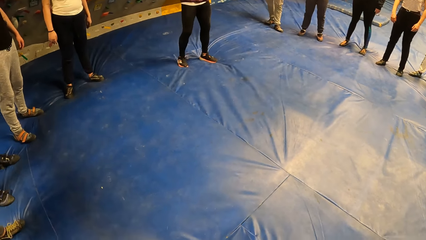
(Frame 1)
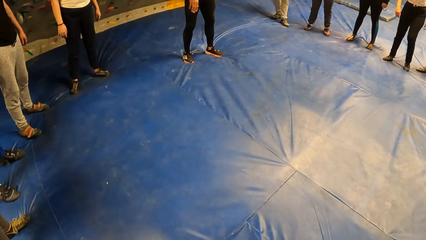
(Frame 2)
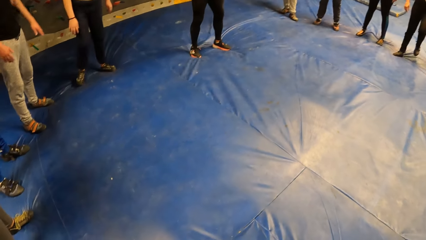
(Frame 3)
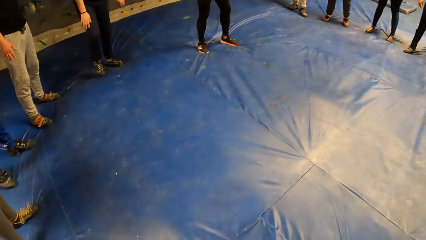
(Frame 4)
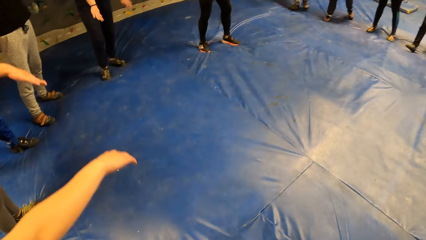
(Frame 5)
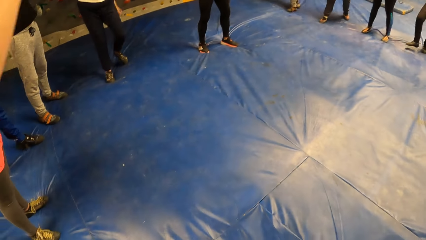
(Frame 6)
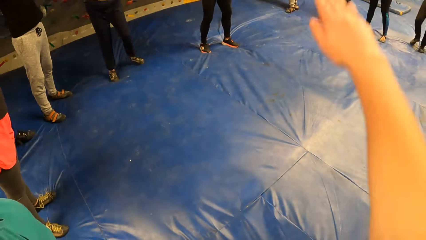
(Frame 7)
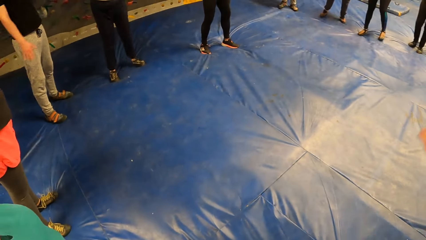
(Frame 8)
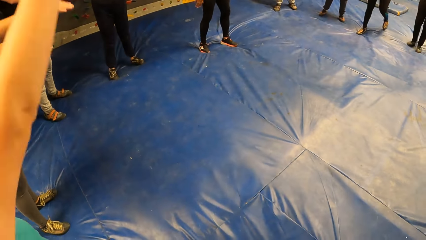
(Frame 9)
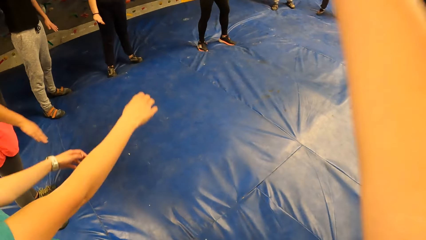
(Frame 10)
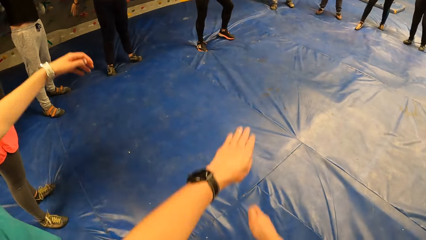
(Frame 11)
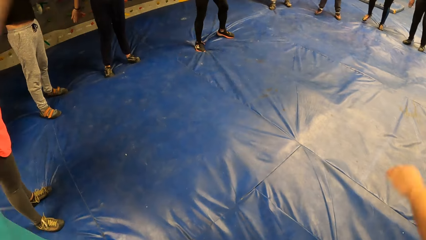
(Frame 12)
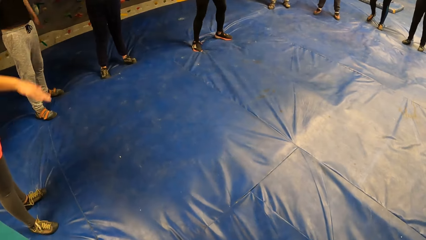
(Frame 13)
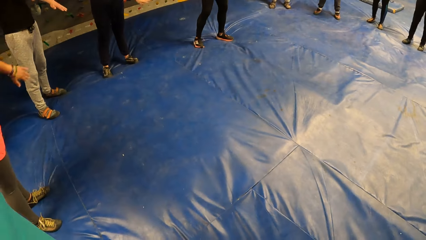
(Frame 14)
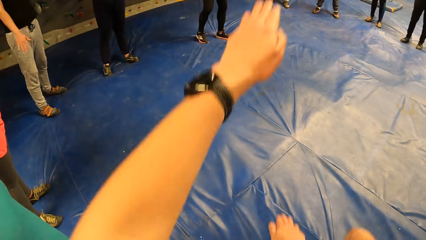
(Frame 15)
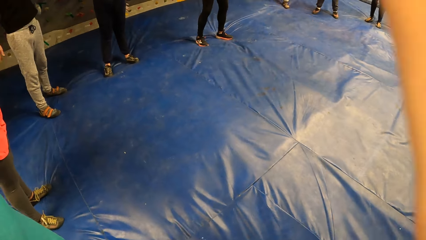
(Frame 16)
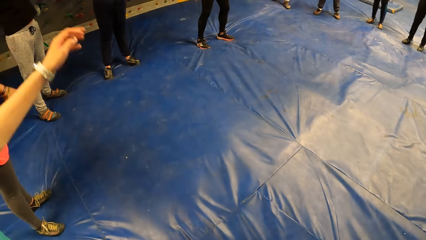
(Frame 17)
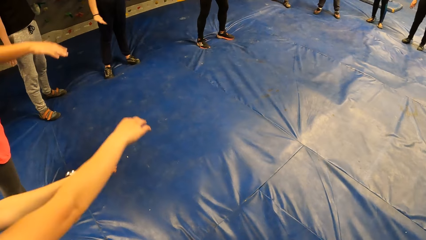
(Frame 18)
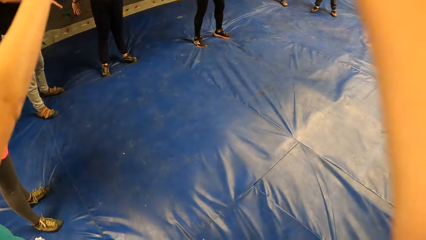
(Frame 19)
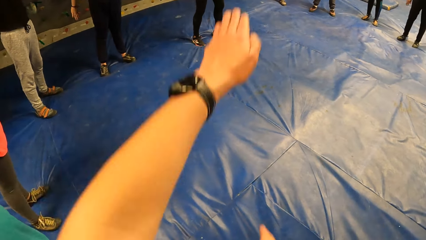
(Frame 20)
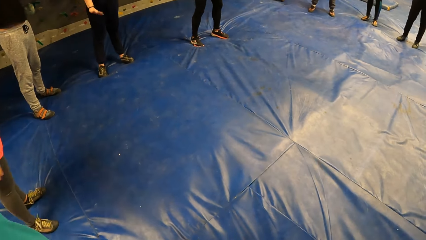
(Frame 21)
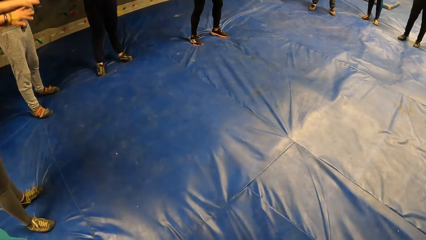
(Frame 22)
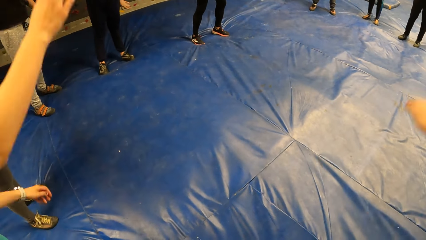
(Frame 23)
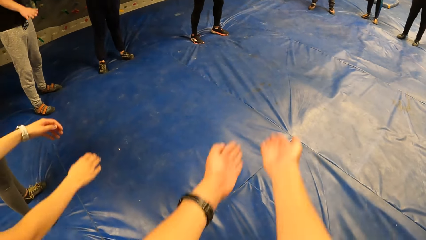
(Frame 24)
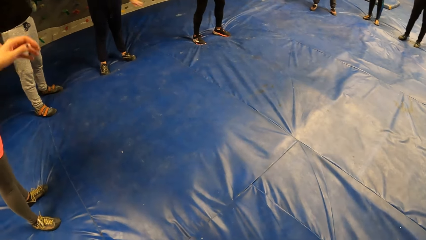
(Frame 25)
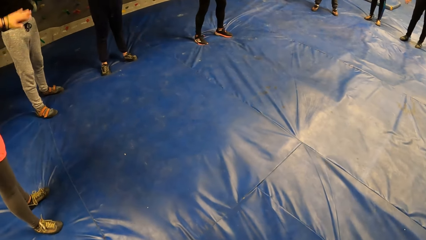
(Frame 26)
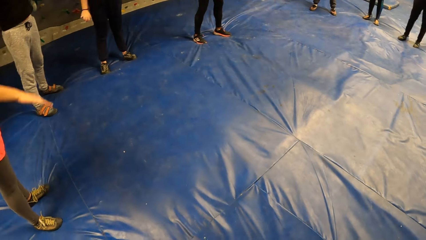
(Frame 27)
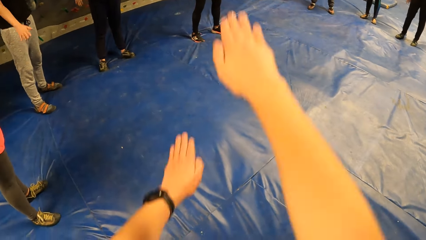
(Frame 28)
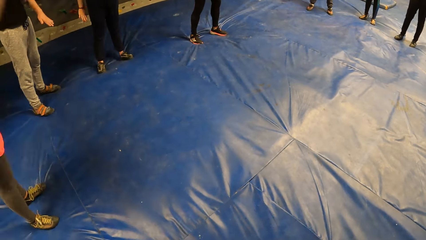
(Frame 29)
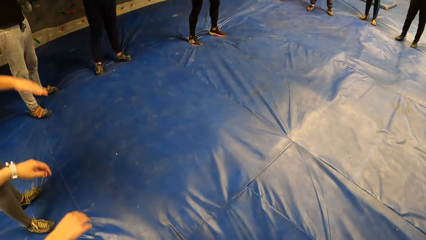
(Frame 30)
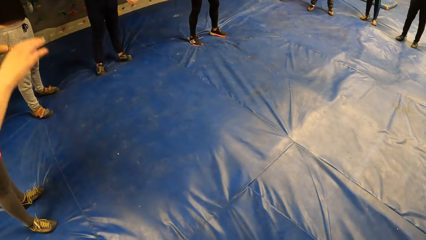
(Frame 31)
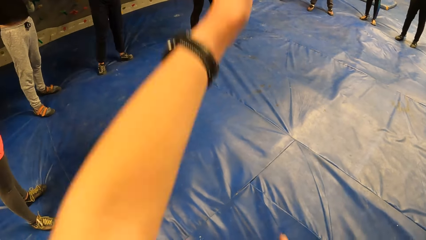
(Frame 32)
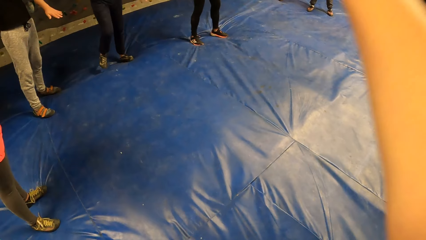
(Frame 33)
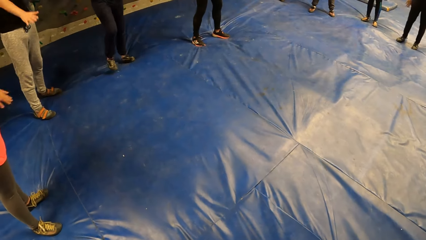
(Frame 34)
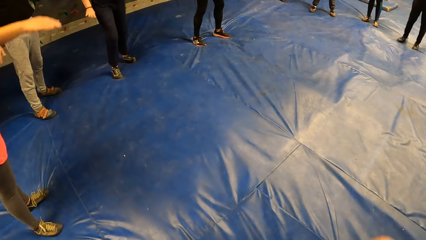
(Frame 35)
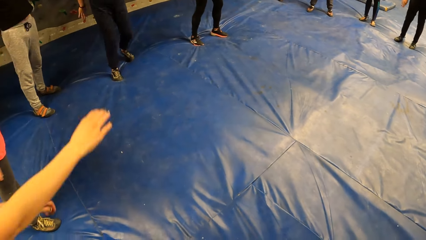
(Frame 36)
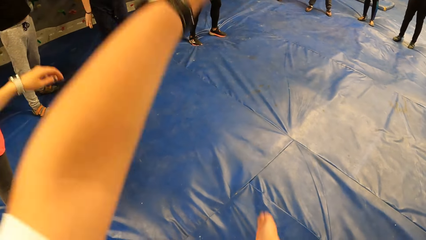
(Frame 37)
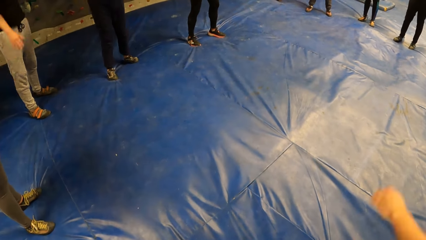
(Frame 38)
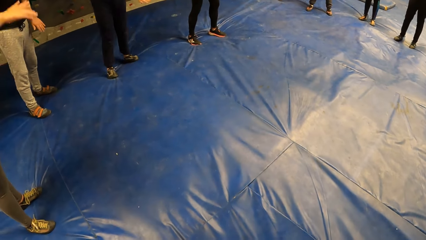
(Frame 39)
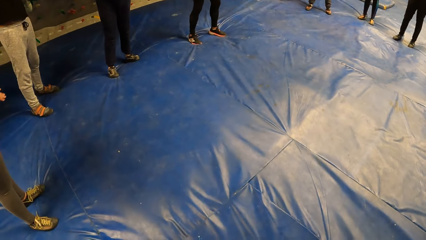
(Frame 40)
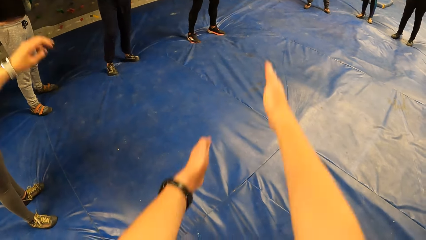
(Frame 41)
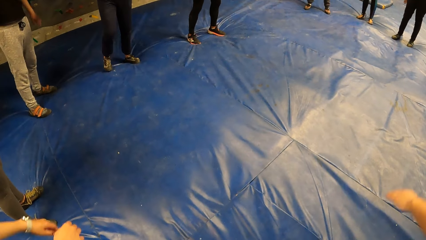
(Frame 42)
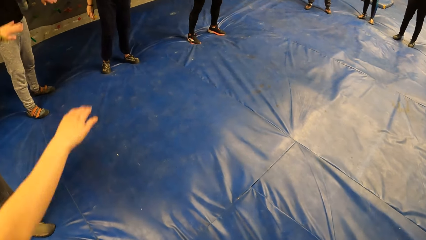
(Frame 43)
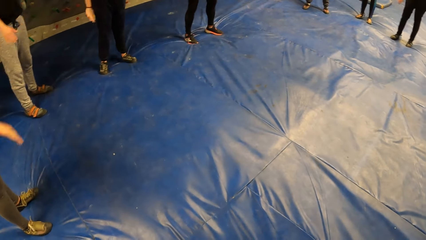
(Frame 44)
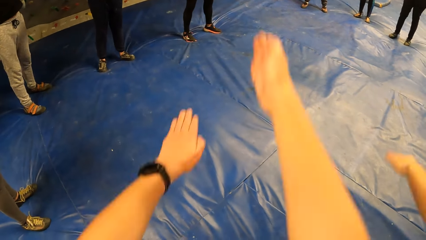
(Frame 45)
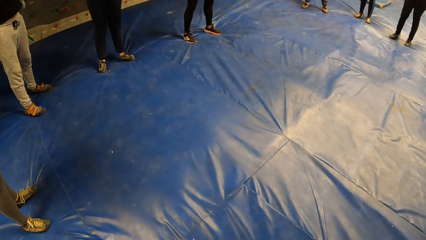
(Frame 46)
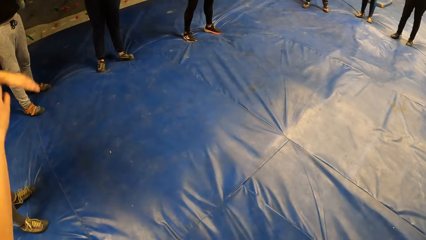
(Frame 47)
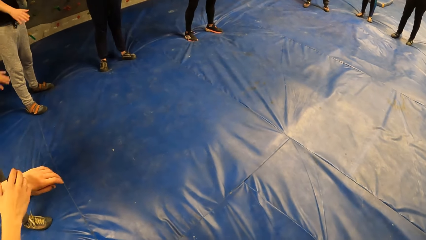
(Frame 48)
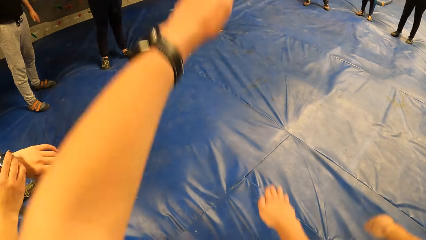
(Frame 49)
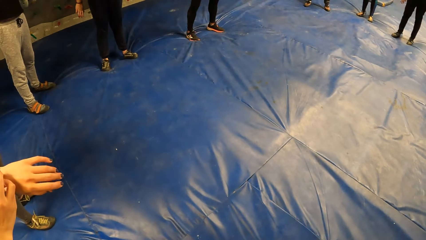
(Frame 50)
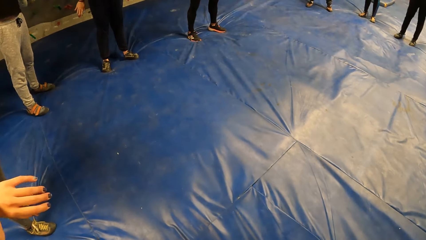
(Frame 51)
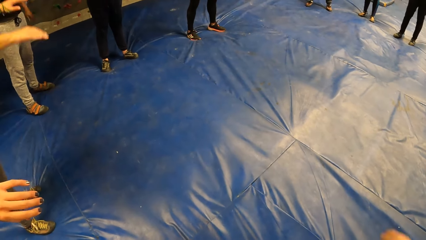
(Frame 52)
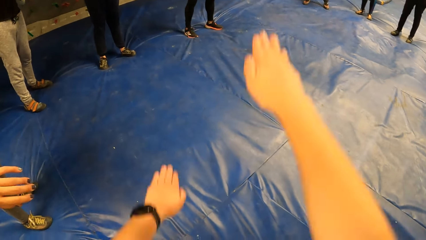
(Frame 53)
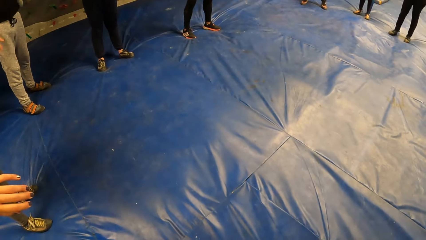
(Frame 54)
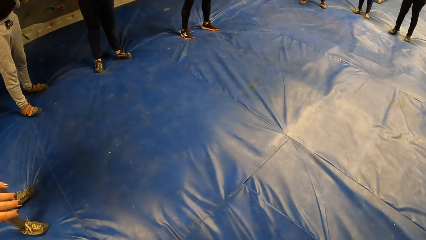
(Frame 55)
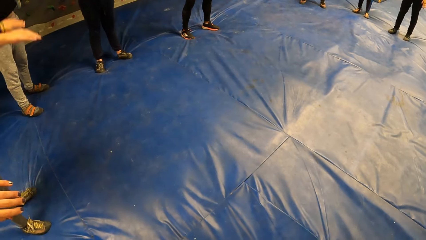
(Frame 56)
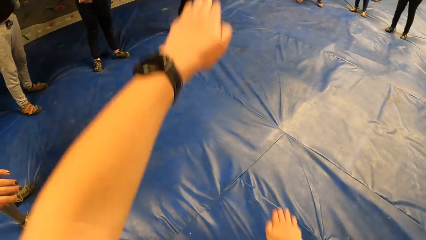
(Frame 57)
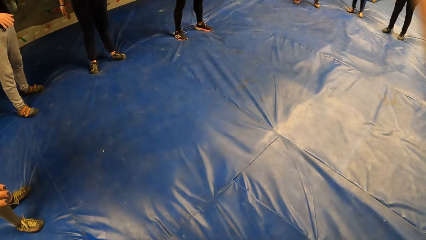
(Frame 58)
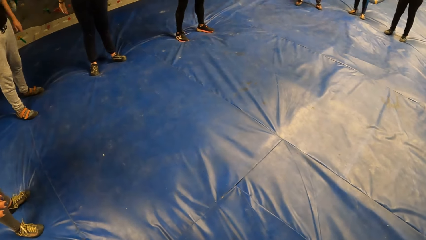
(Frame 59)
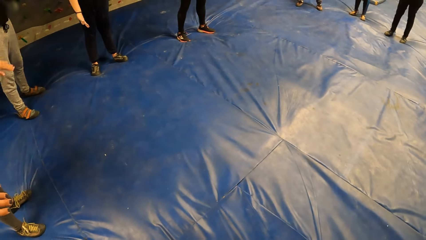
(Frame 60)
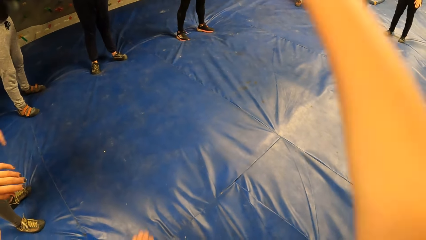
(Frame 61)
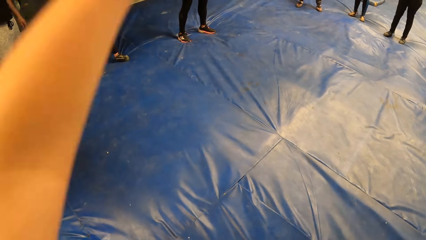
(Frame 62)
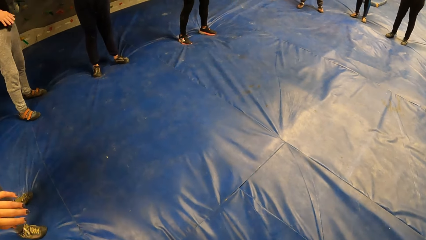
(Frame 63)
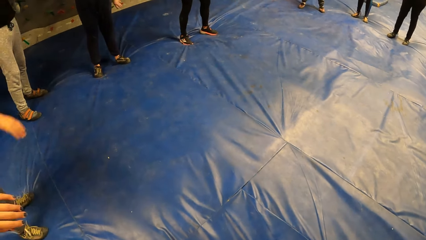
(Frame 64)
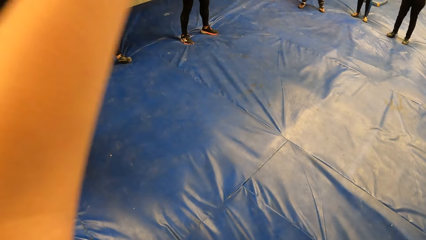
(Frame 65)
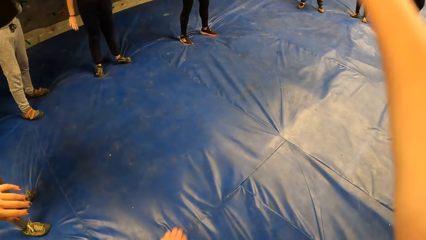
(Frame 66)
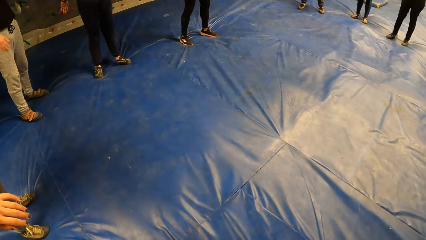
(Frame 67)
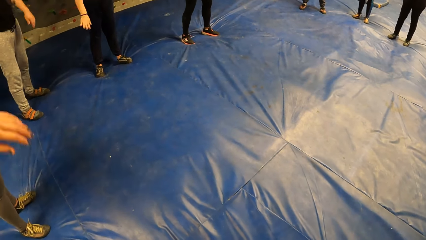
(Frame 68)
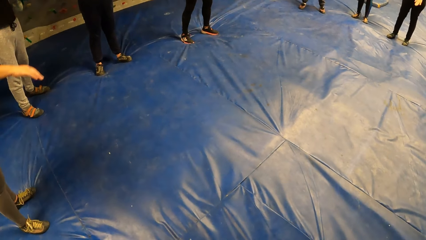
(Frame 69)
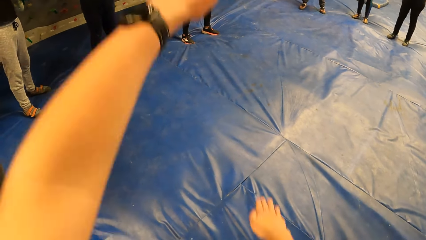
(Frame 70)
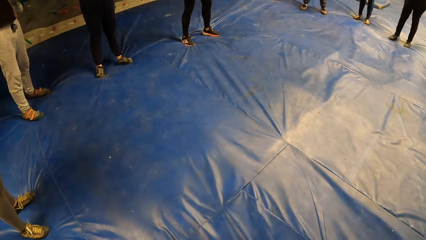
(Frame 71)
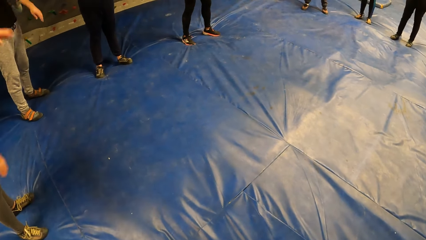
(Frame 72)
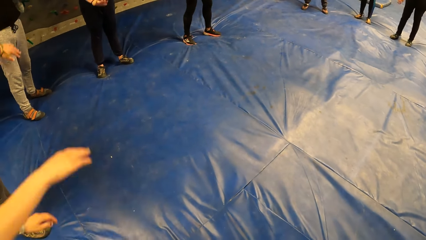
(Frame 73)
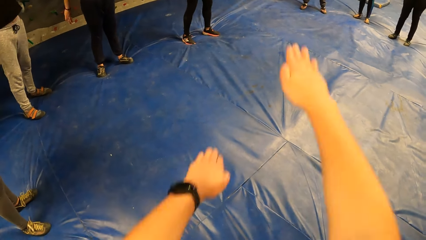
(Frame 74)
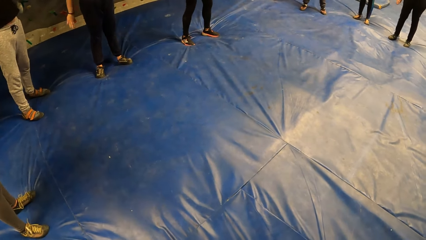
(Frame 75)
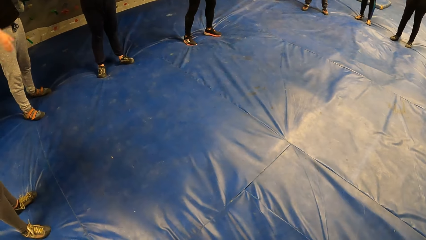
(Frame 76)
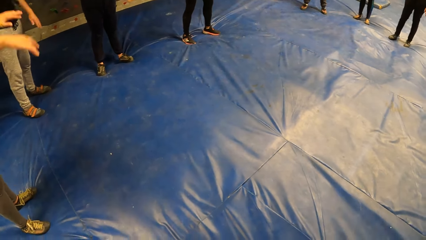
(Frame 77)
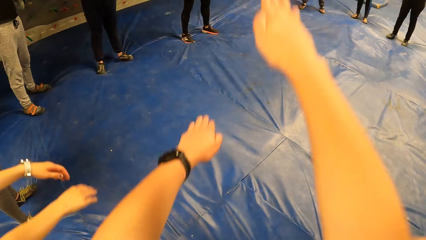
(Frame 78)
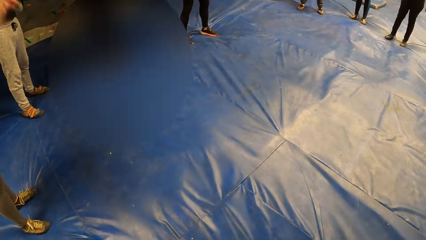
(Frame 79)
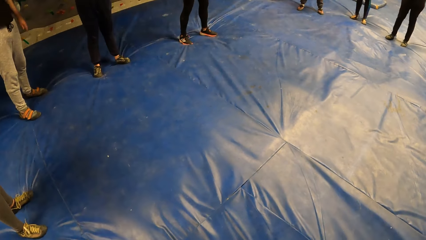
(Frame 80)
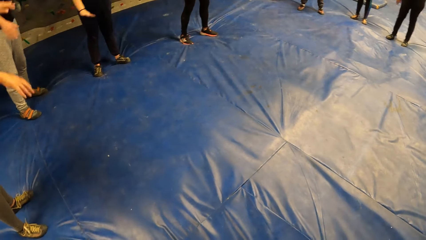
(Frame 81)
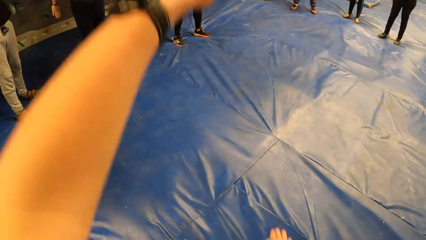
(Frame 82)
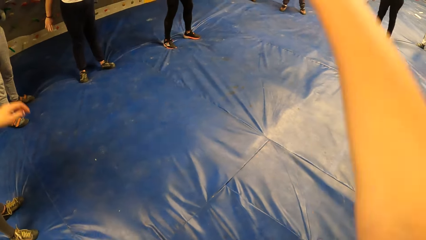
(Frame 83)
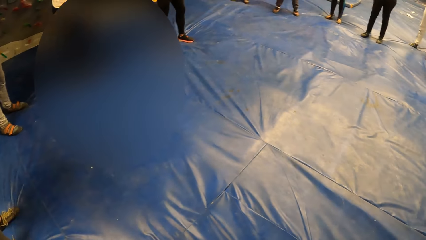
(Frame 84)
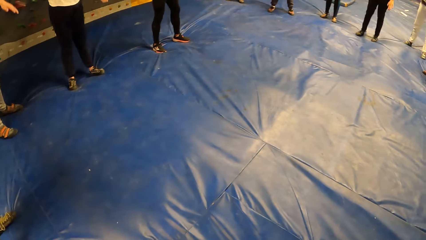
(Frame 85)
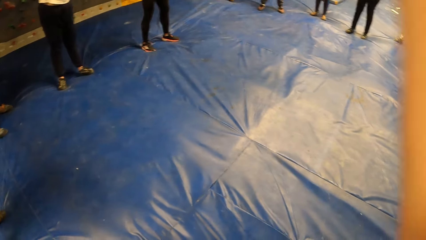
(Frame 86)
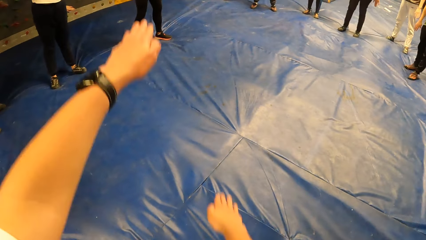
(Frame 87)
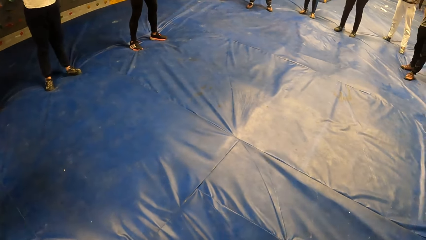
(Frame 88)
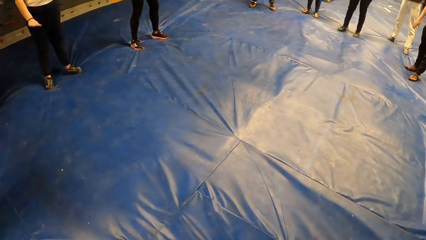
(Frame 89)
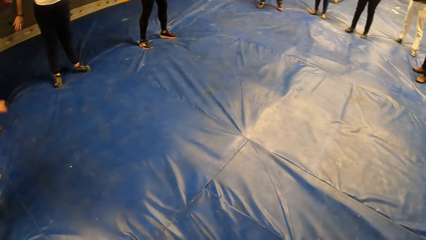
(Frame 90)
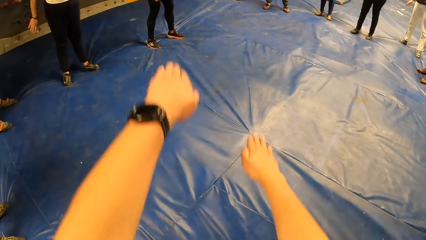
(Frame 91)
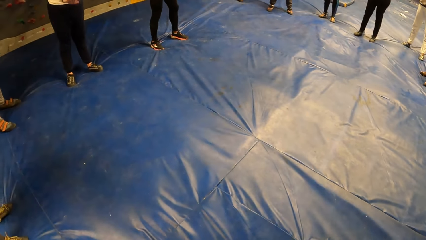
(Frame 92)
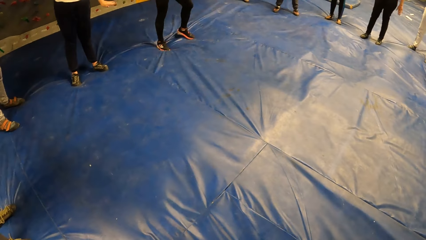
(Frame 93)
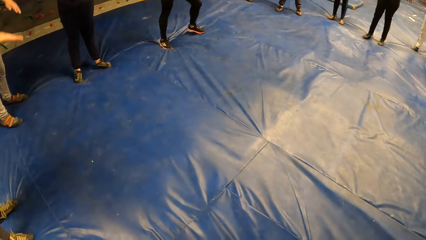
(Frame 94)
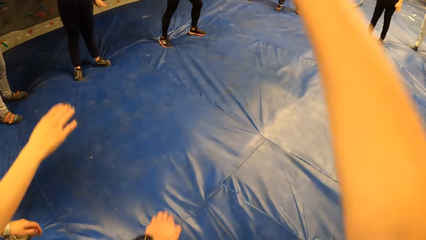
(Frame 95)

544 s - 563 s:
The camera wearer exercises both hands in the sports complex.
